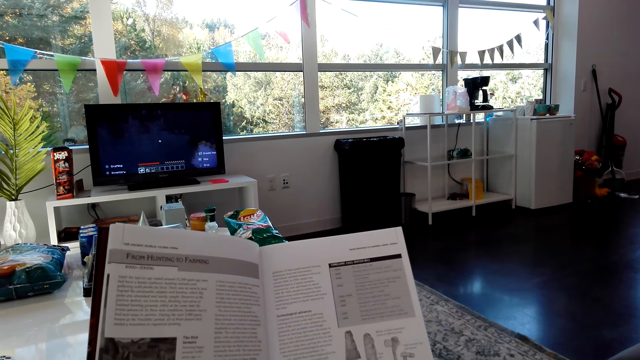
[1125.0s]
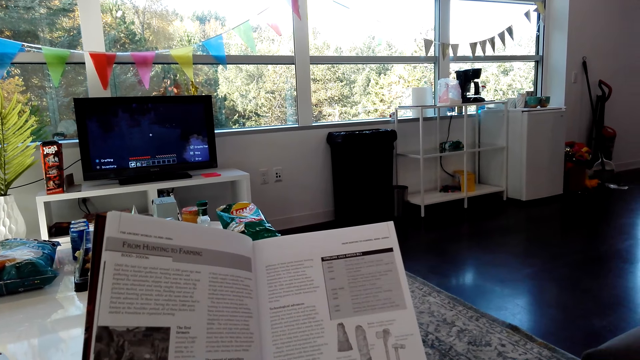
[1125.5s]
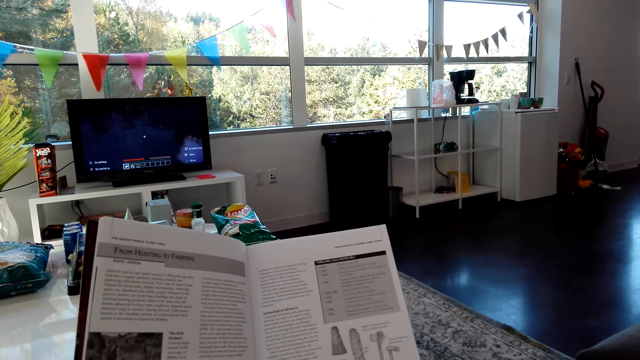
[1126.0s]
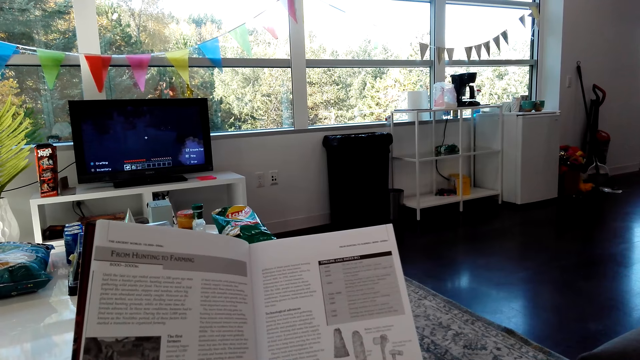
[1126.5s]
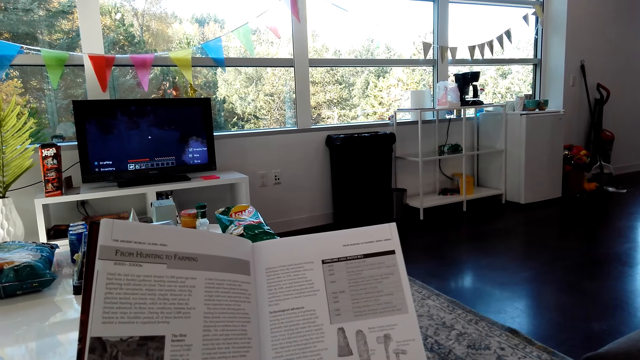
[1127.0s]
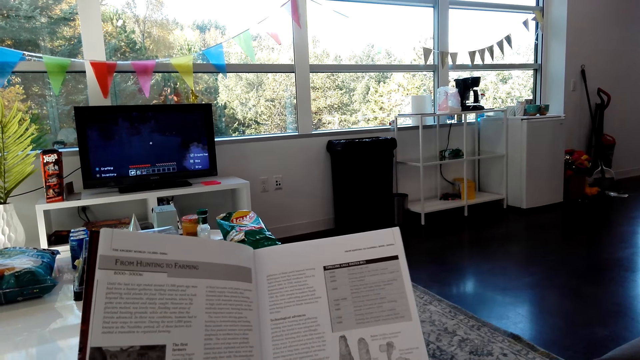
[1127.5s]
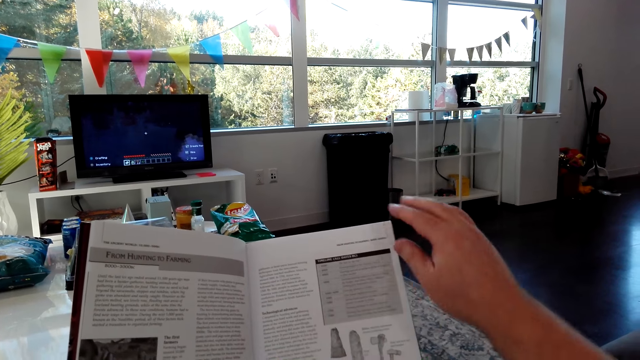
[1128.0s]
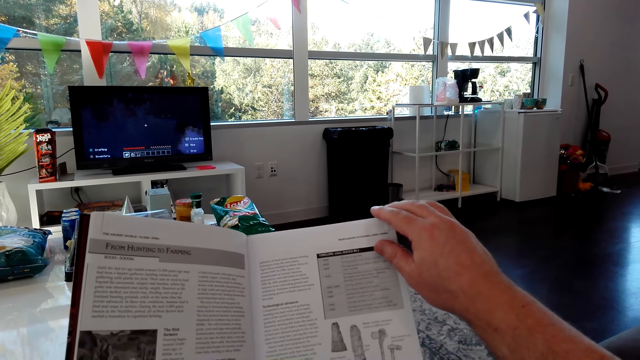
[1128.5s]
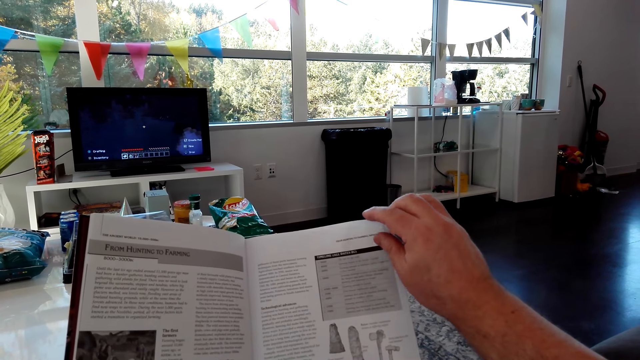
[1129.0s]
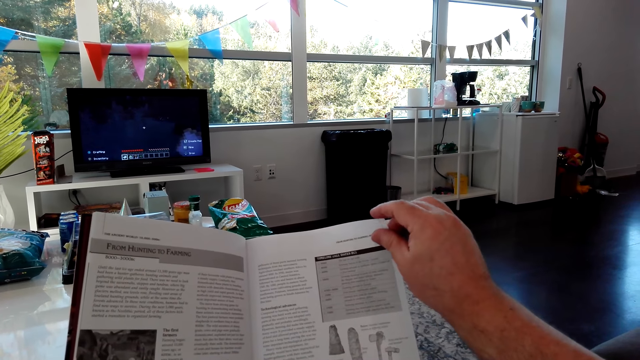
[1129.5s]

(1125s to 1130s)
The camera wearer opens the next page of the book. They read the book. They read the book again.

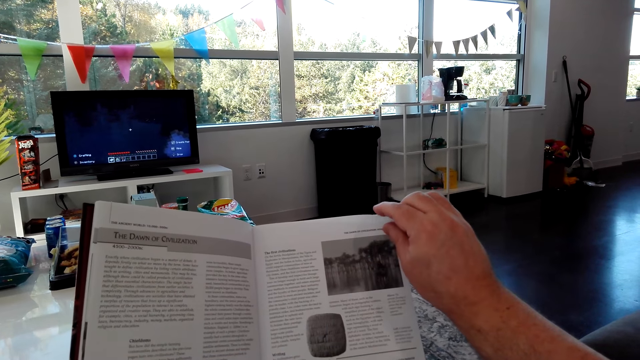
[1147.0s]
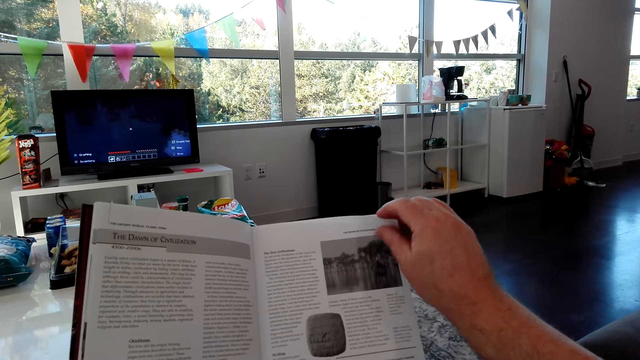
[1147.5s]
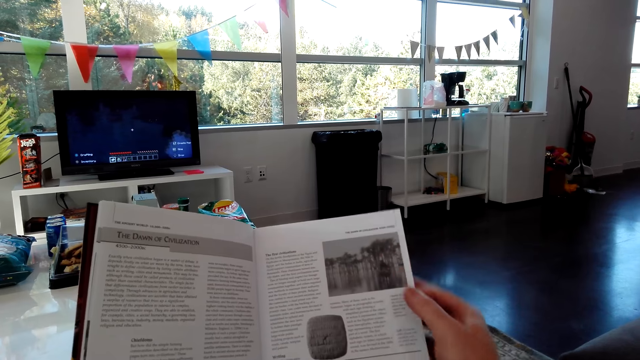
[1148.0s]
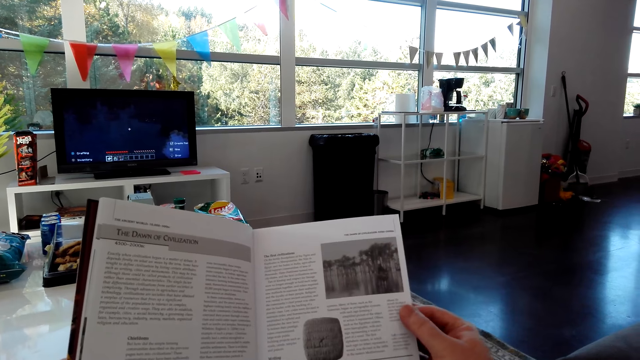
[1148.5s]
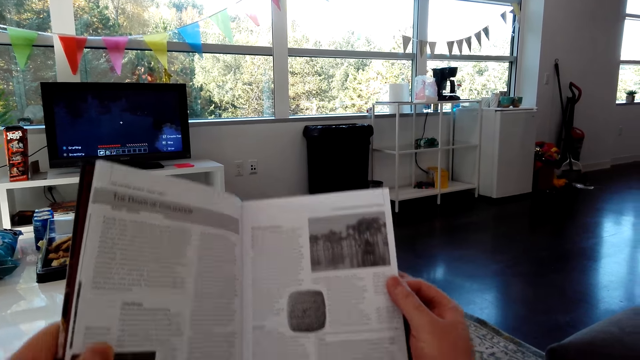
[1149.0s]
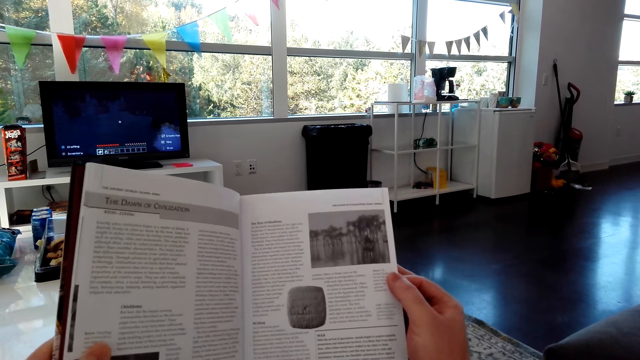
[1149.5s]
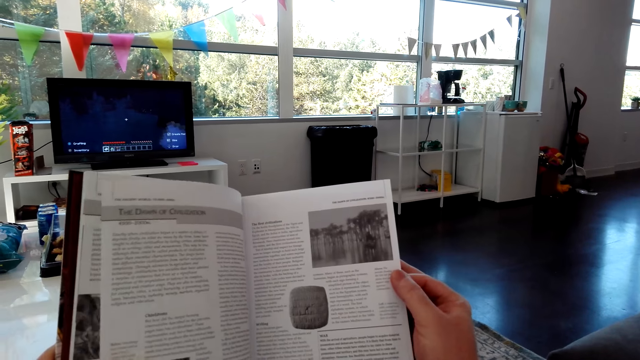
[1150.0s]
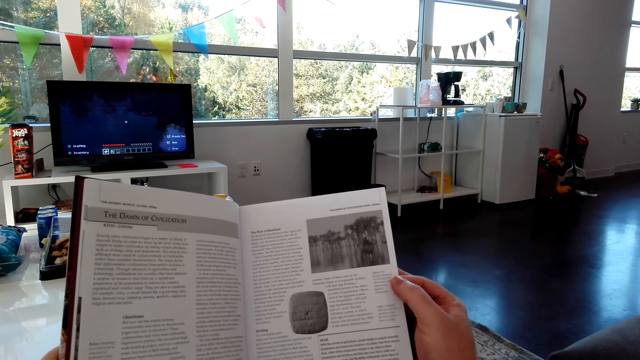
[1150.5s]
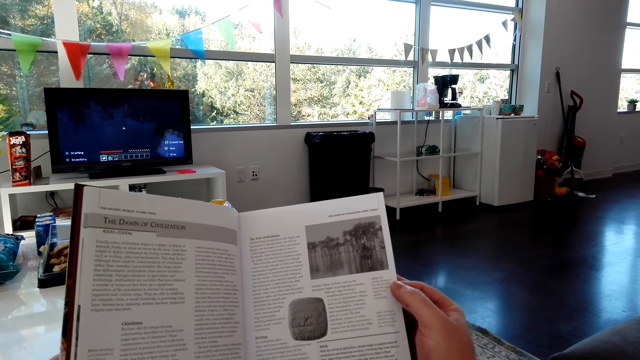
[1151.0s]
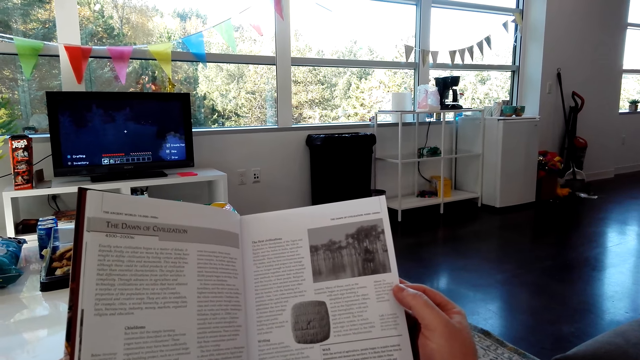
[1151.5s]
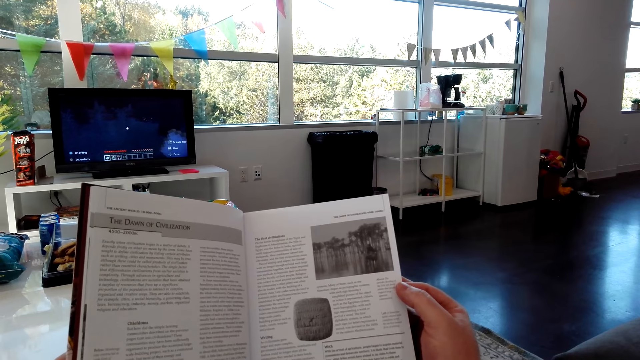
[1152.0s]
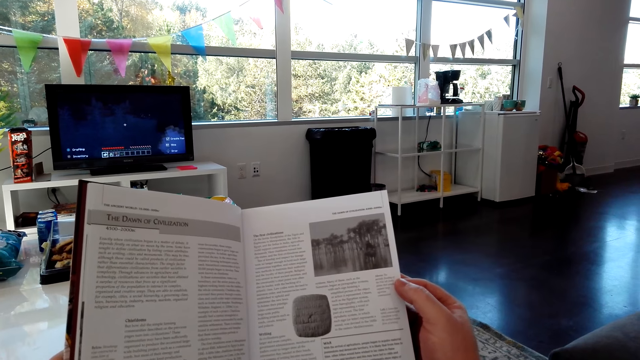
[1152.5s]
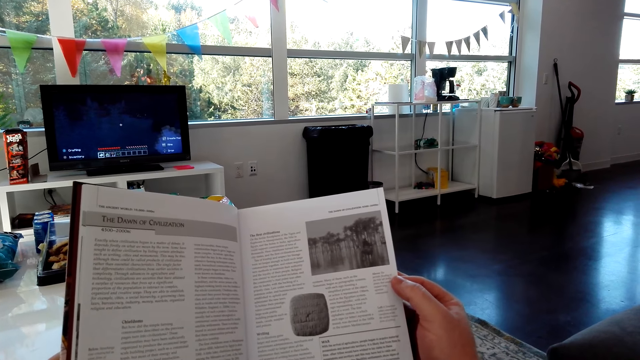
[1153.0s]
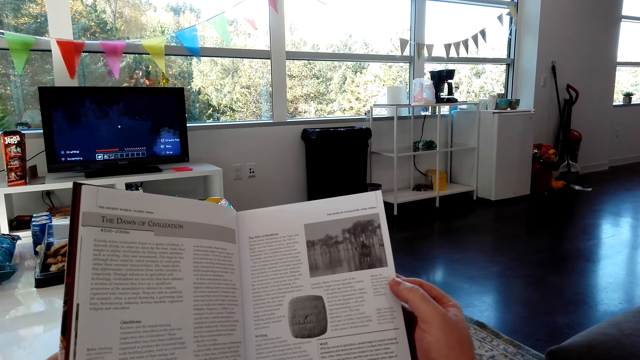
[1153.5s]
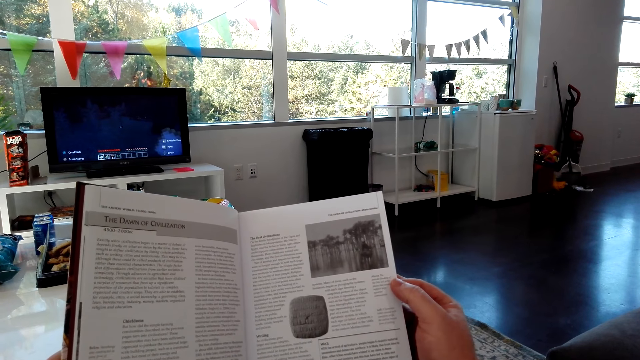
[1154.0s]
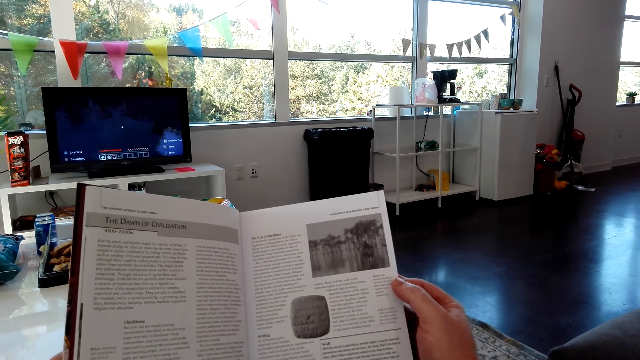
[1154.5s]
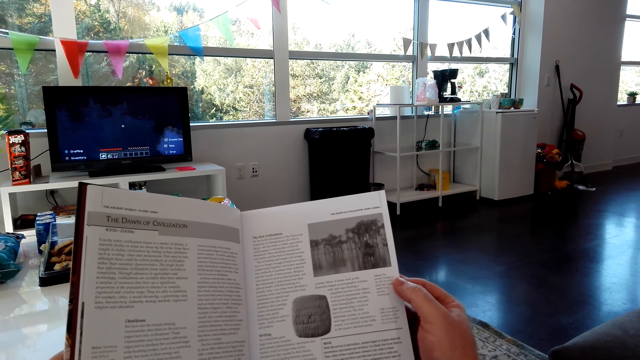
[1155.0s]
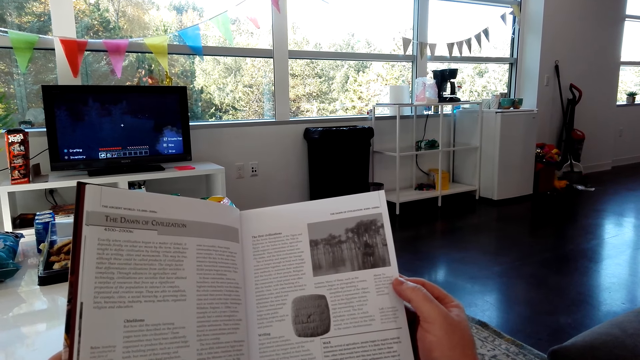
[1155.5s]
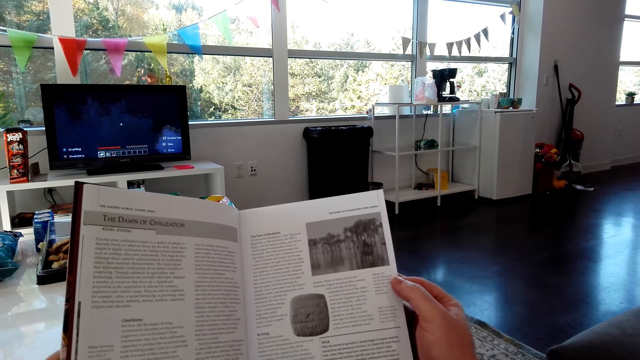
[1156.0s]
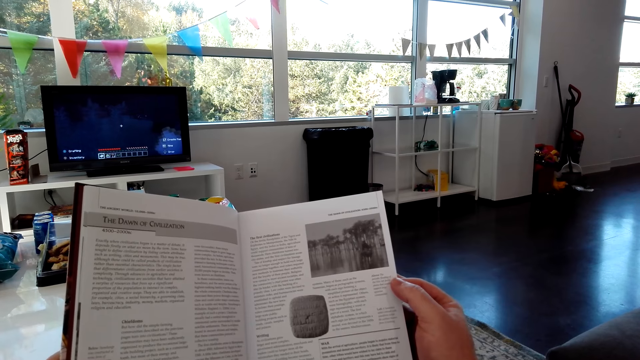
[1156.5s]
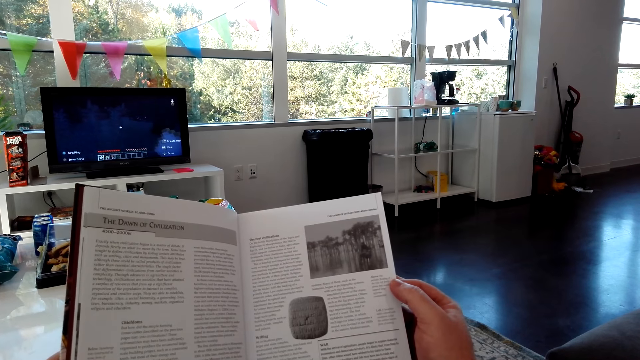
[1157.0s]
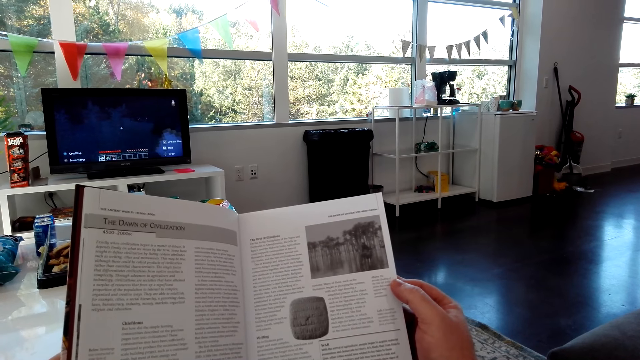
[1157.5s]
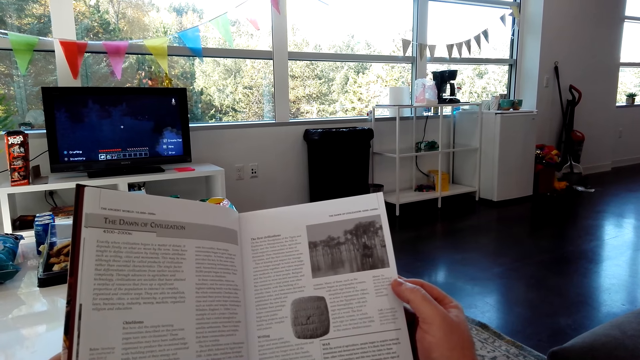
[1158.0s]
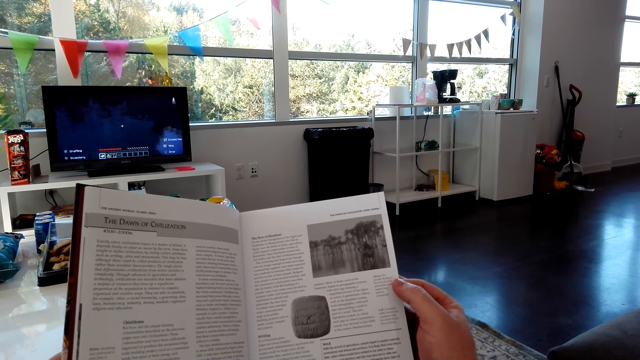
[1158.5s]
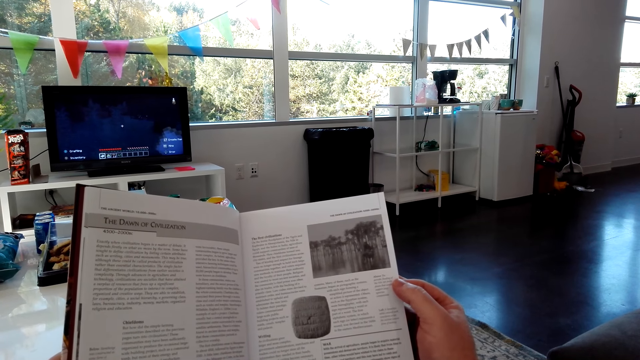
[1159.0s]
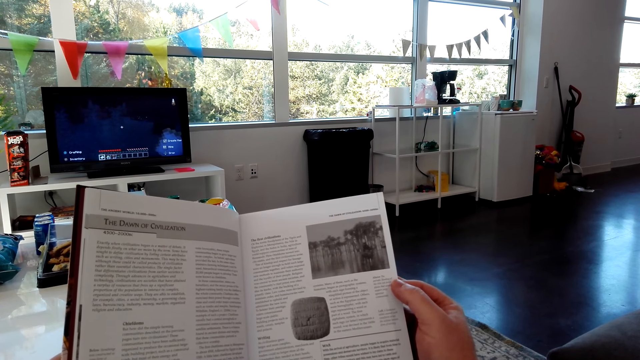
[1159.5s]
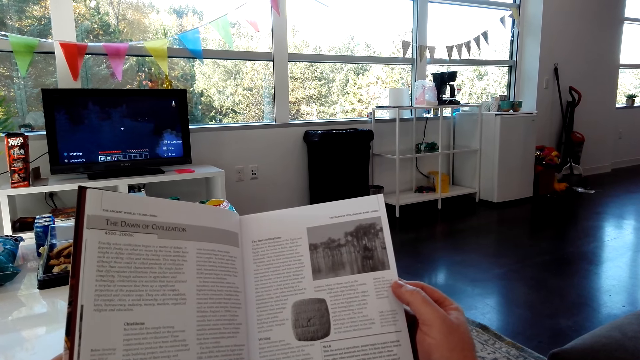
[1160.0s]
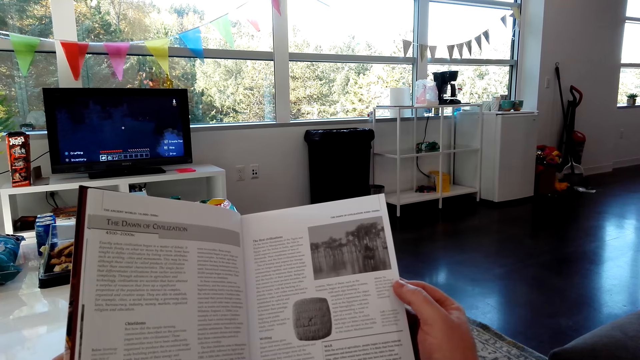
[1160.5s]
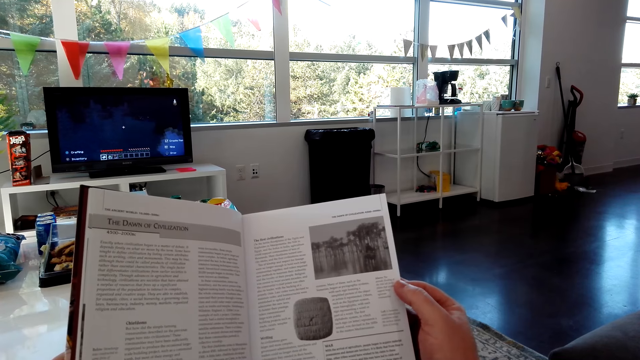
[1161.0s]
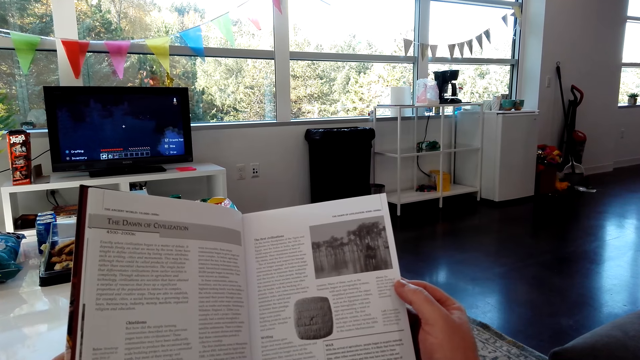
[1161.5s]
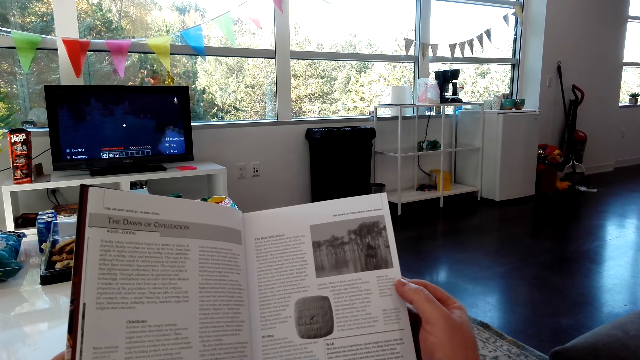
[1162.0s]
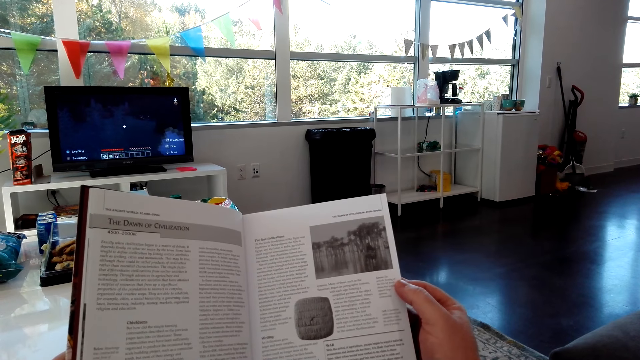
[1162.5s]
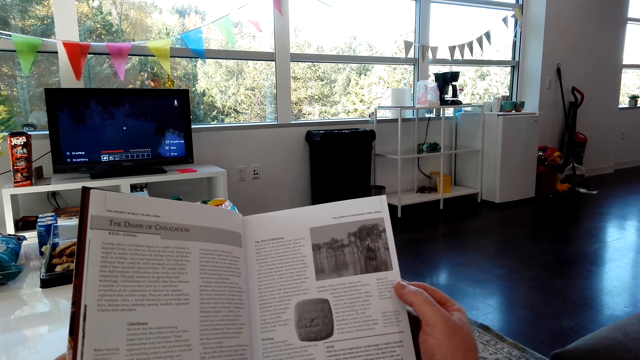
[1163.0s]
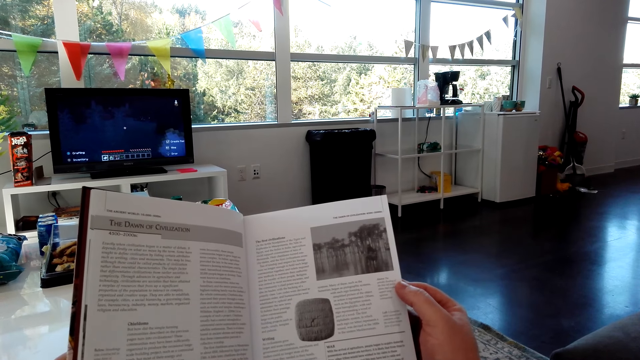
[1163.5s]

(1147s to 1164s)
The camera wearer holds the book edge. They read the book.
